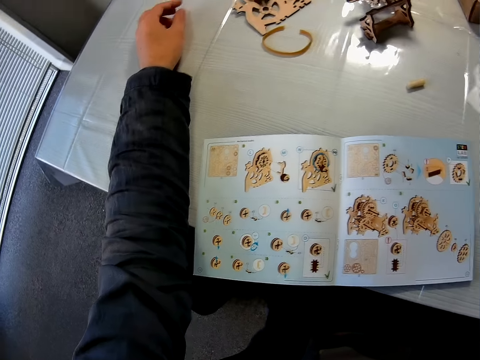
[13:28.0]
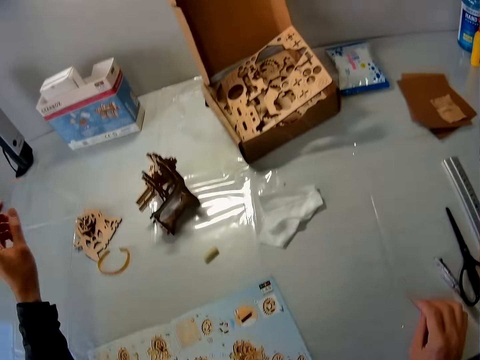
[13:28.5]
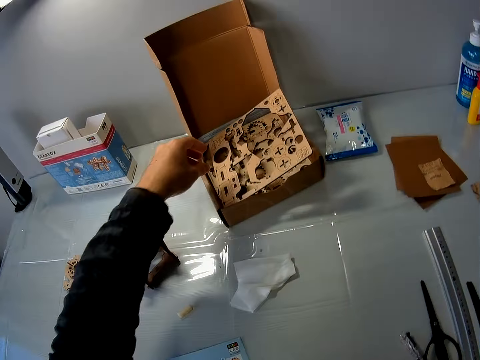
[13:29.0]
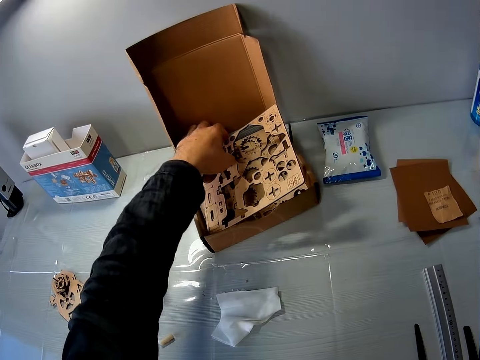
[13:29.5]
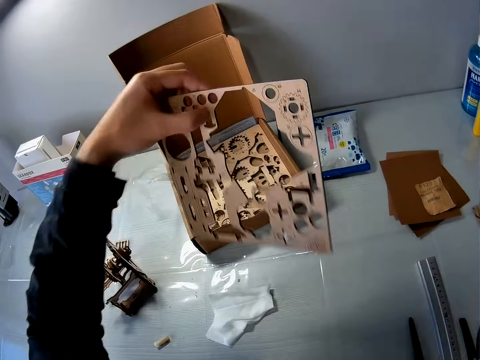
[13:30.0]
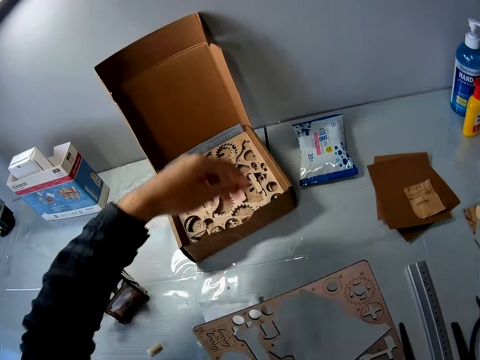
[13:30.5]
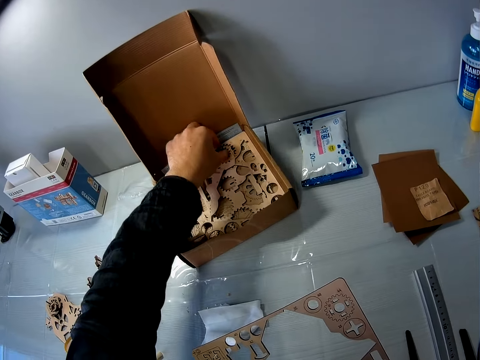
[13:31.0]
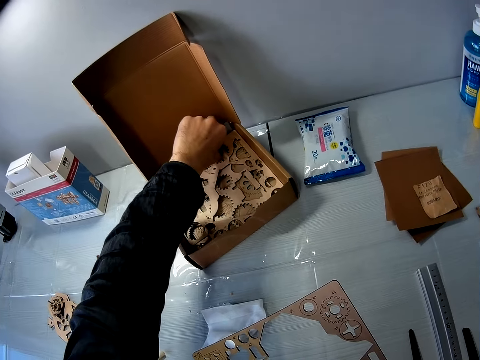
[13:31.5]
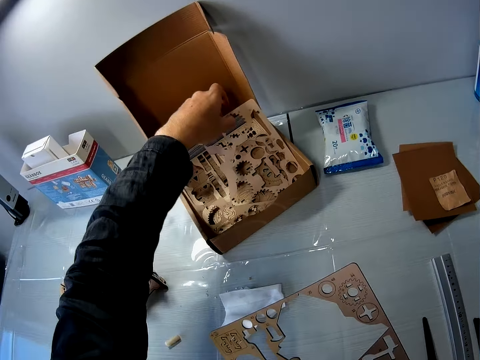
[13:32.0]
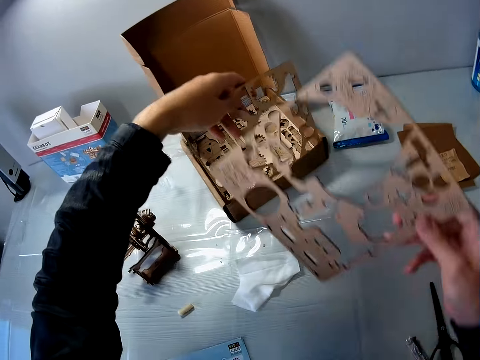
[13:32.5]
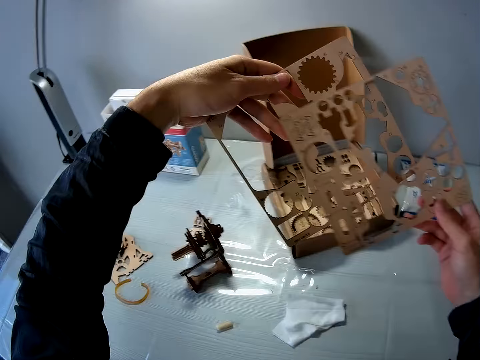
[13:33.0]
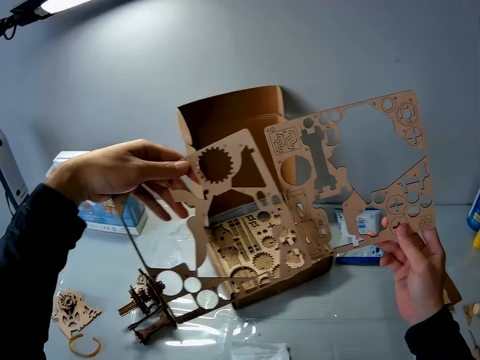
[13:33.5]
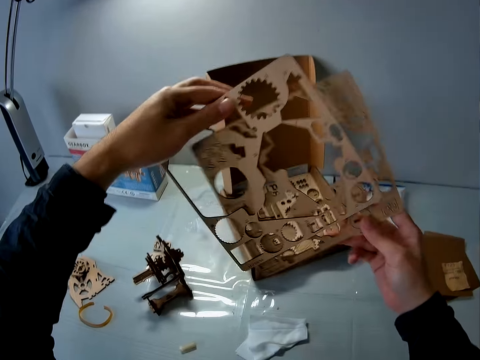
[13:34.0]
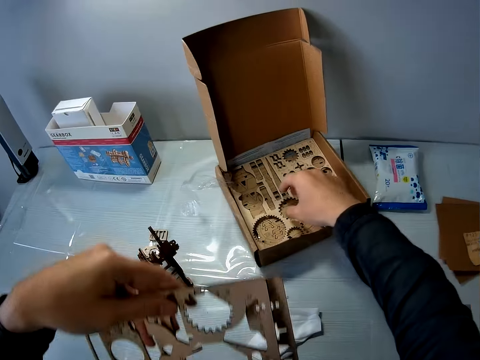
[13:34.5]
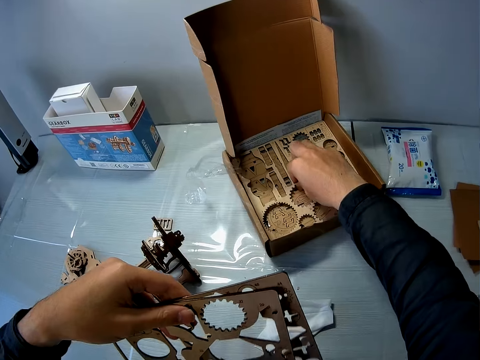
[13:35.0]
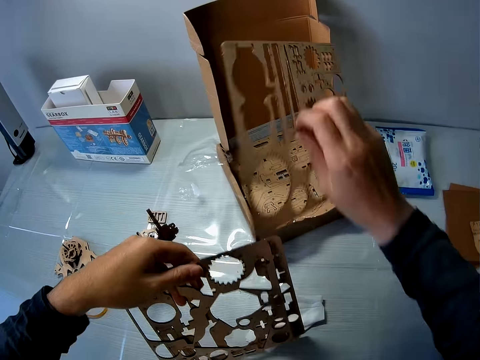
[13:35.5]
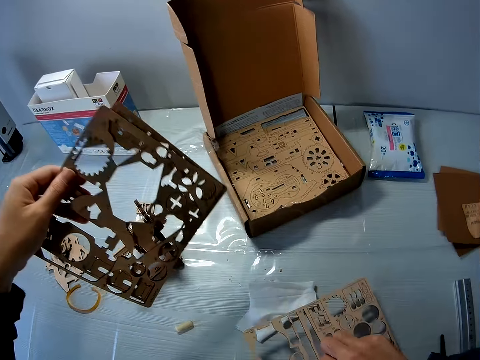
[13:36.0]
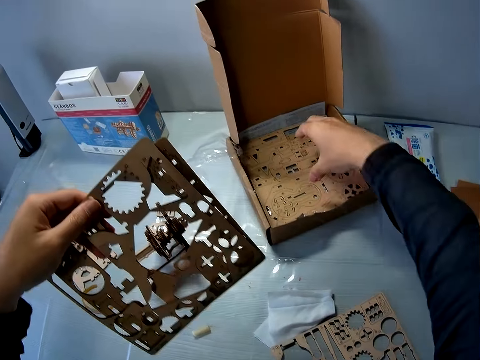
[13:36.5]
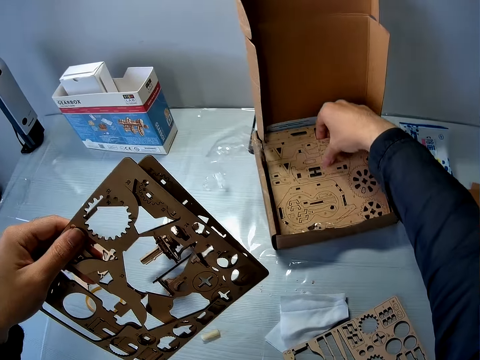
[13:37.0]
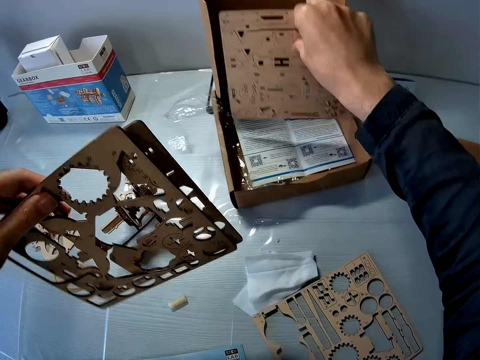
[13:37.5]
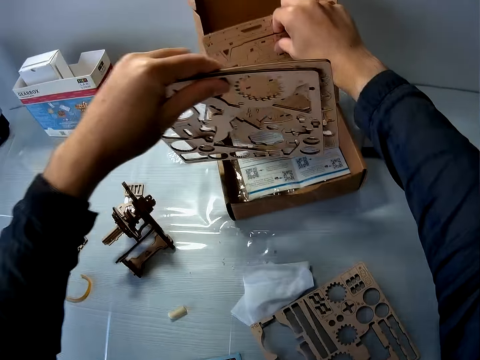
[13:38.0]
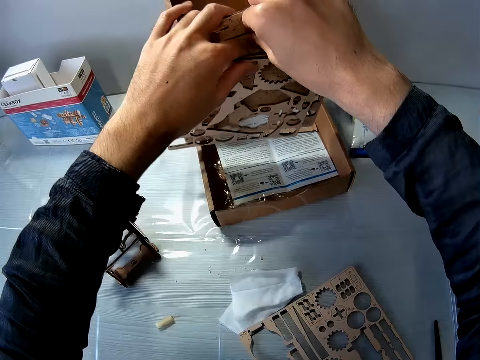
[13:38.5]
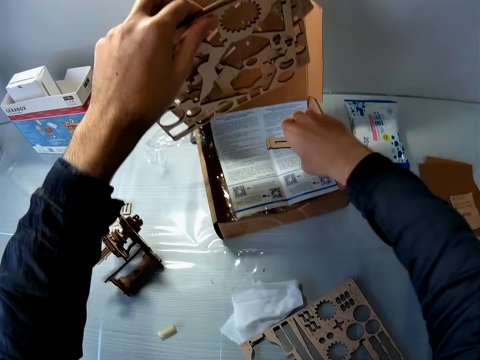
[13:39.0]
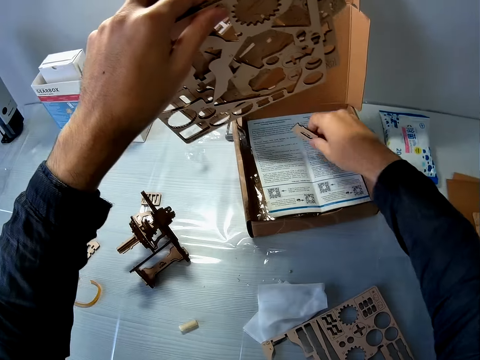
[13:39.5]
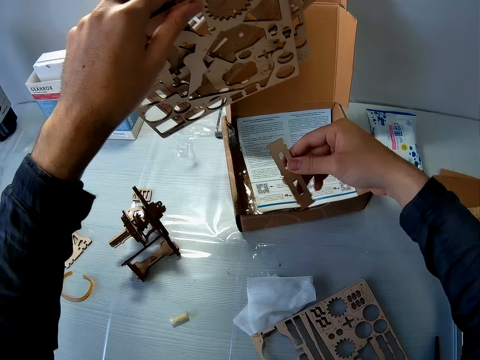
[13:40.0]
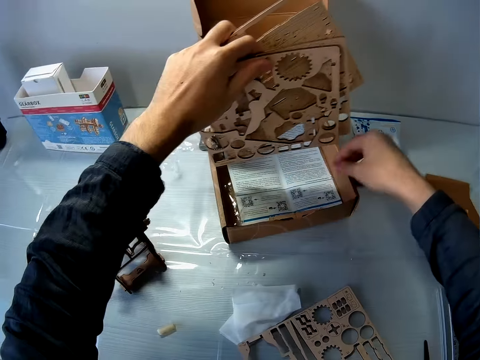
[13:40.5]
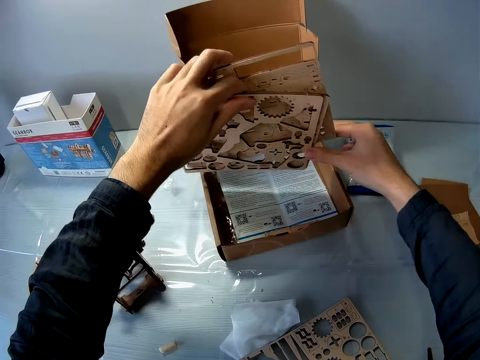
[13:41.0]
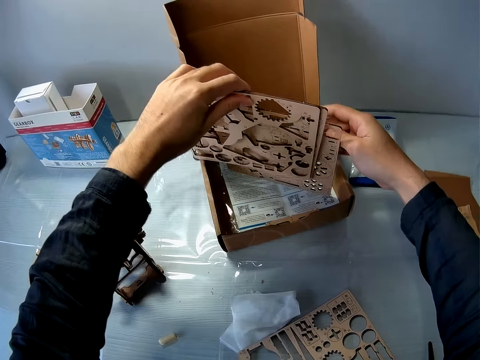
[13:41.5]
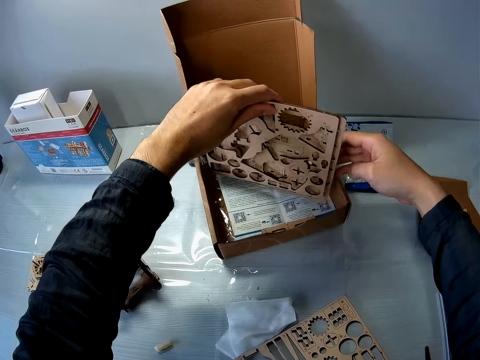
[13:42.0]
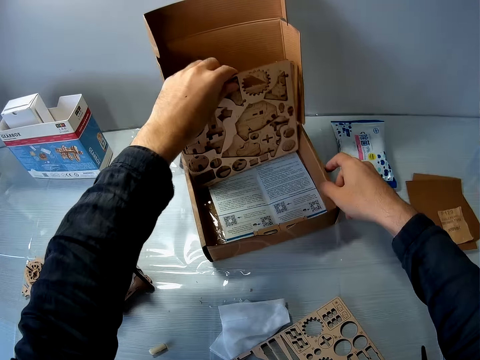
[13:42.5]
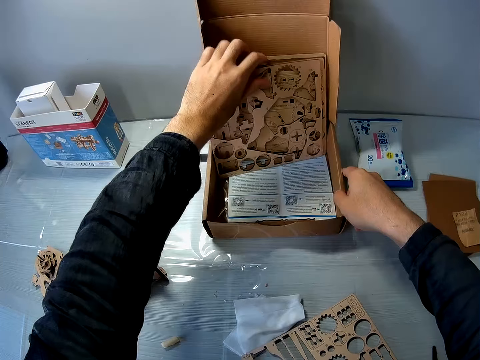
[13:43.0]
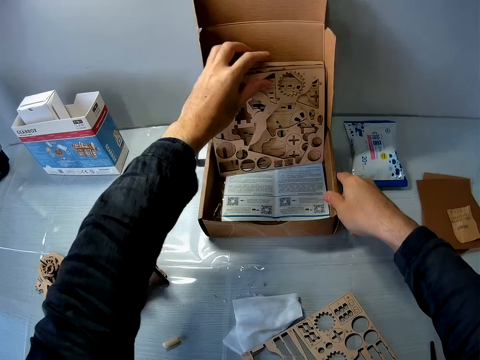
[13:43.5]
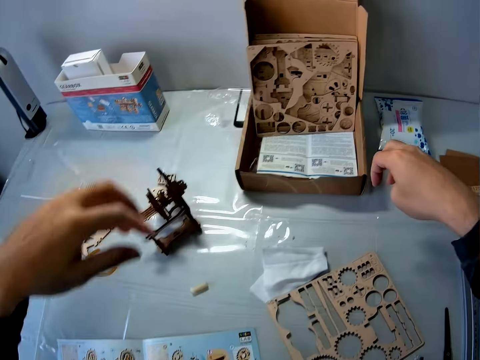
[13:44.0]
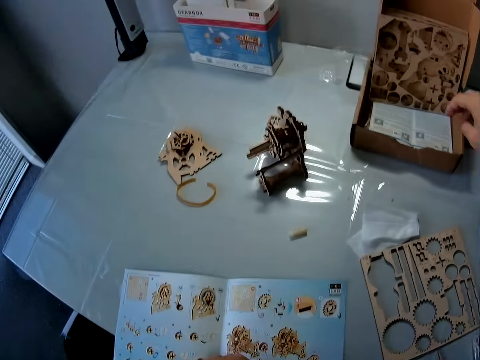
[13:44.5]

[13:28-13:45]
The camera wearer picks a puzzle sheet from a box on the table with his left hand. He passes the puzzle sheet from his left hand to his right hand. He picks another puzzle sheet from the box on the table with his left hand. He passes the puzzle sheet on his right hand to his left hand. He picks another puzzle sheet from the box on the table with his right hand. He drops the puzzle sheet on the table. He picks another puzzle sheet from the box on the table with his right hand. He passes the puzzle sheet on his right hand to his left hand. He picks a puzzle piece from the box with his right hand. He drops the puzzle piece. He touches the puzzle sheets with his right hand. He drops the puzzle sheets in the box.

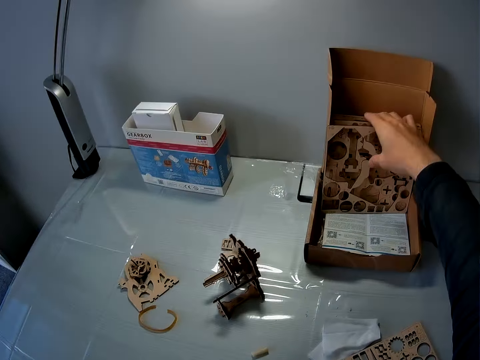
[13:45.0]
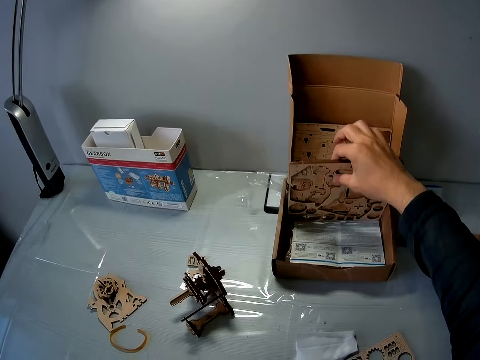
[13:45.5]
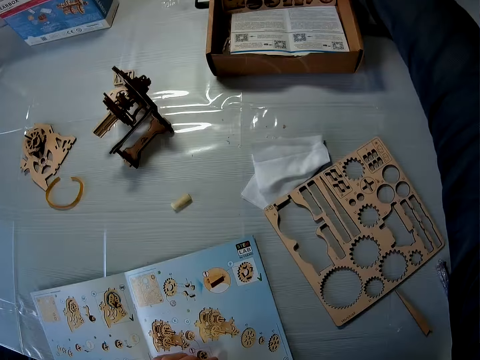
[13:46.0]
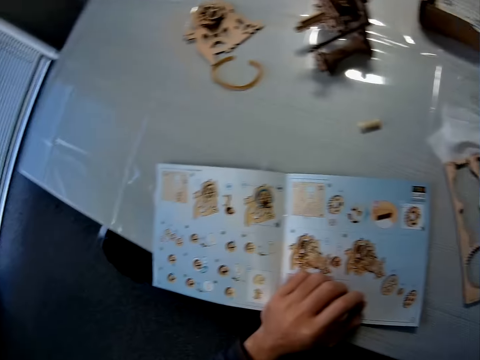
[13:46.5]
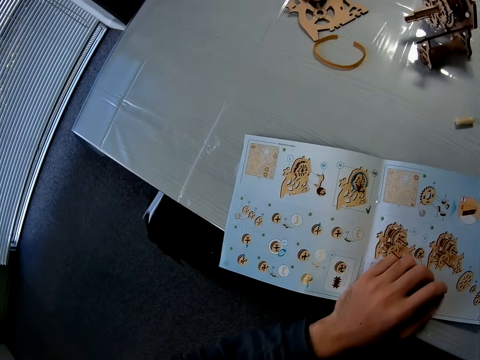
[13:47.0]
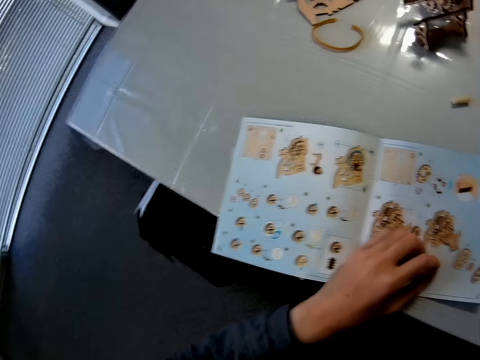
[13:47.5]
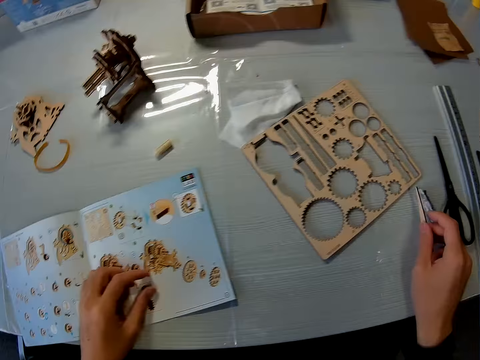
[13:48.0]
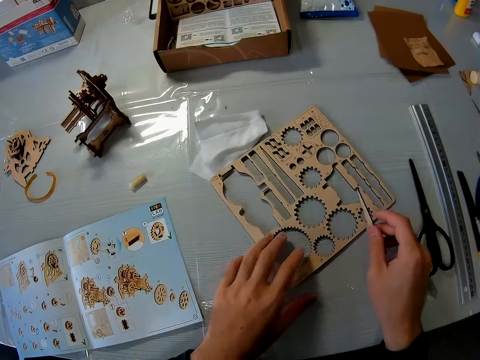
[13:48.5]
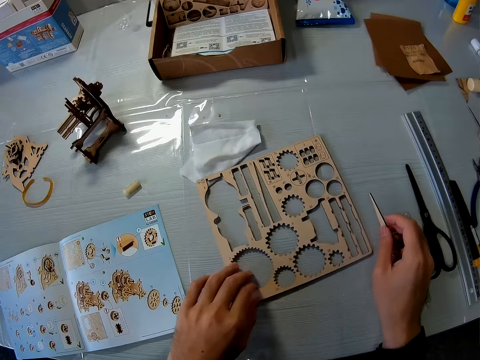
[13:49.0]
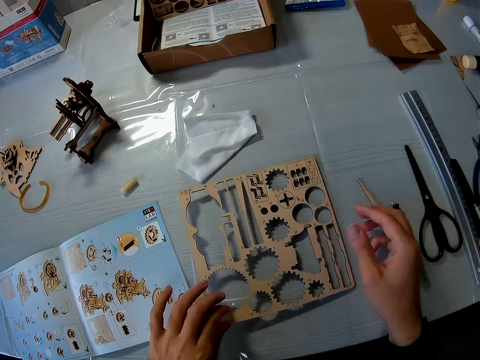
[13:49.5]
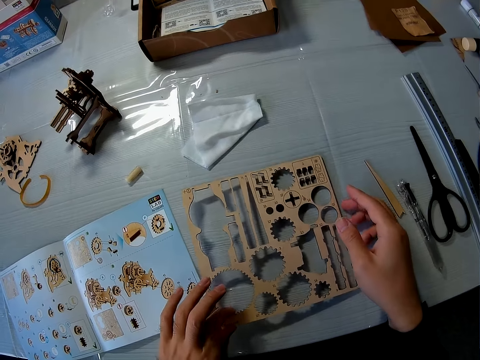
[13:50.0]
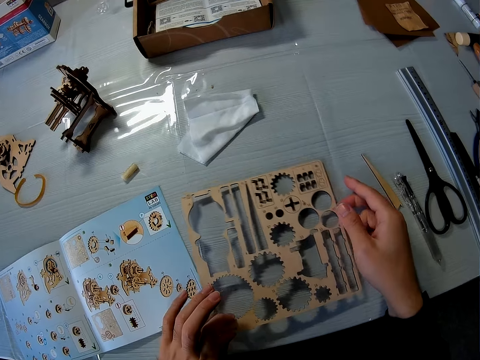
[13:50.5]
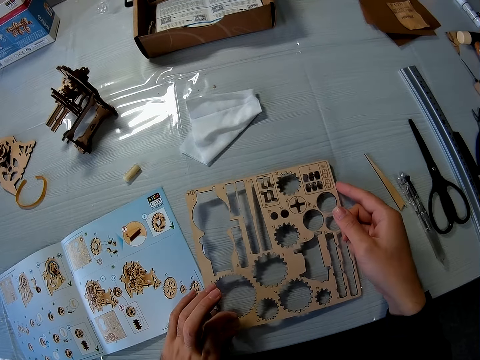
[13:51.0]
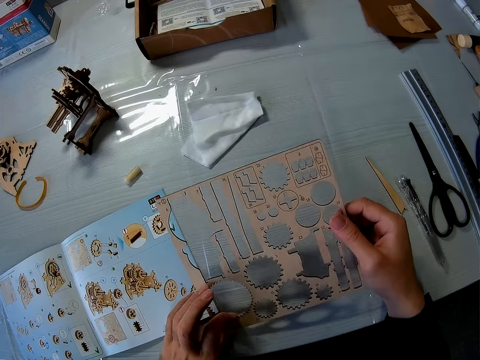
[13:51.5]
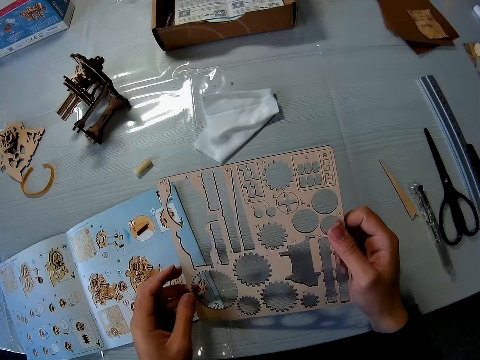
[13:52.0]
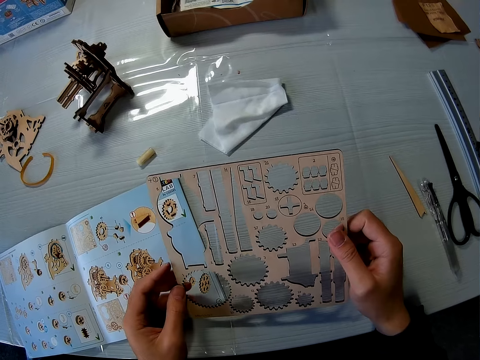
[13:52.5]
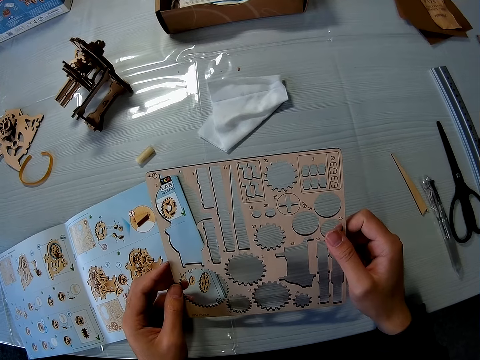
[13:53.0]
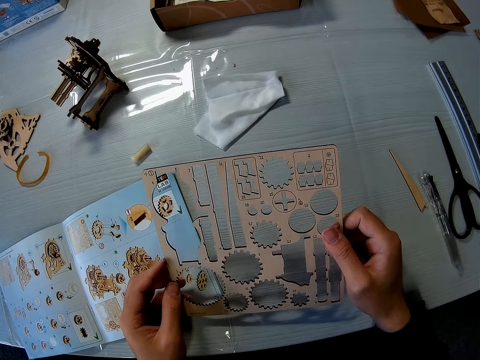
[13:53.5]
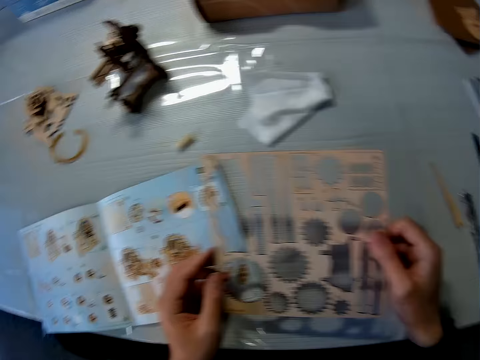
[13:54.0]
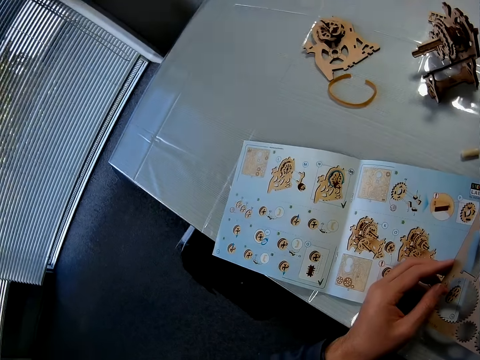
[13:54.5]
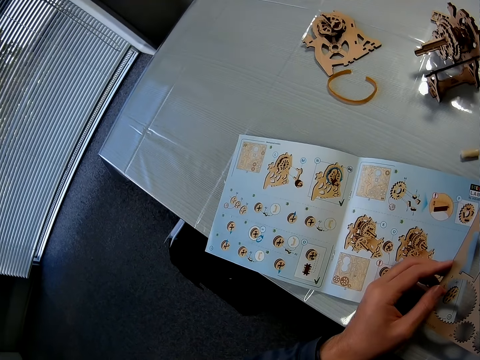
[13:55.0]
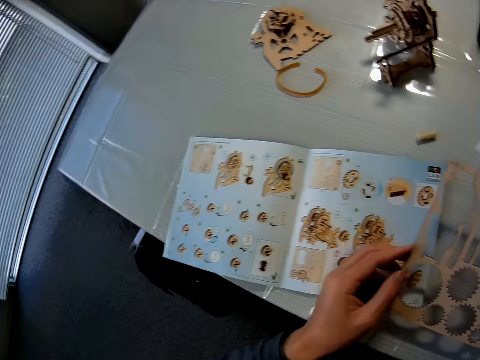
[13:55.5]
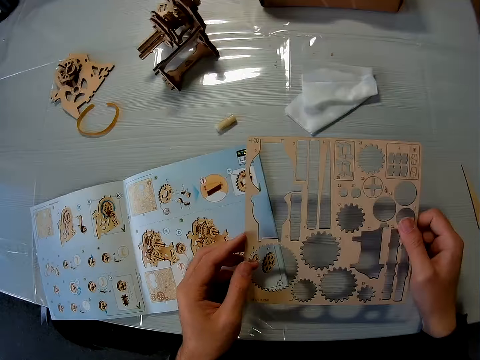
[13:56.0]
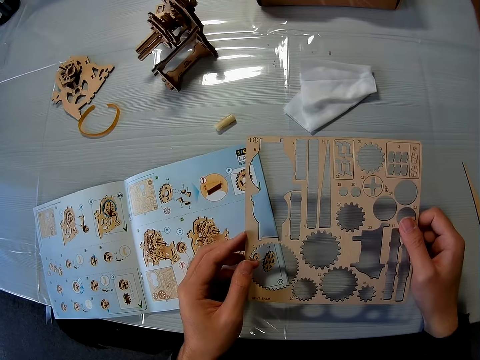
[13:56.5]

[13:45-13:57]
The camera wearer arranges the puzzle sheet in the box. He places his left hand on a book. He picks a puzzle file from the table with his right hand. He removes his left hand on the book. He touches the puzzle sheet on the table with his left hand. He drops the puzzle file on the table with his right hand. He picks the puzzle sheet from the table with two hands.
